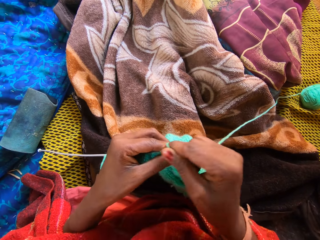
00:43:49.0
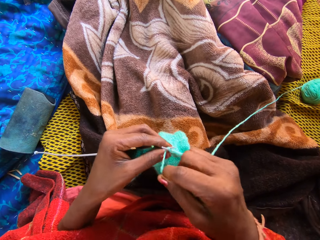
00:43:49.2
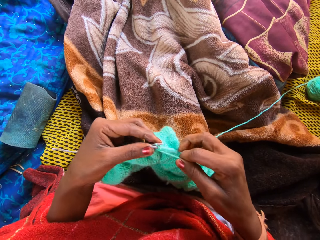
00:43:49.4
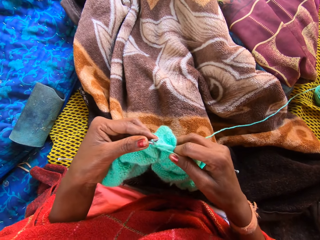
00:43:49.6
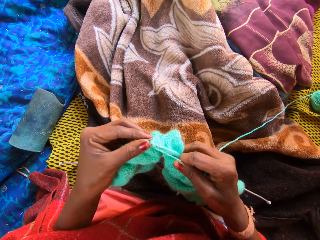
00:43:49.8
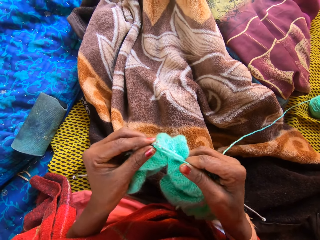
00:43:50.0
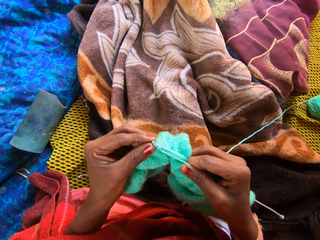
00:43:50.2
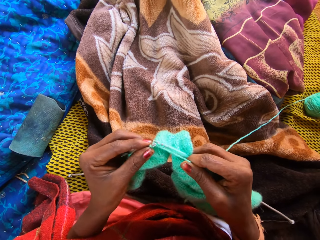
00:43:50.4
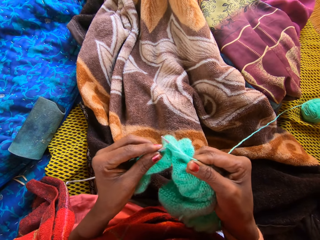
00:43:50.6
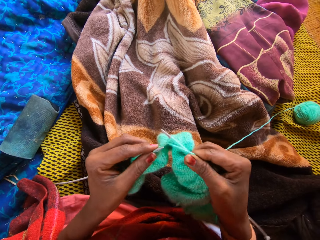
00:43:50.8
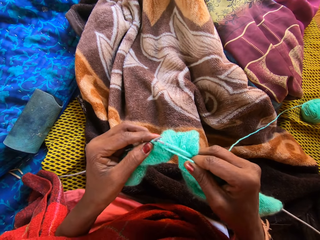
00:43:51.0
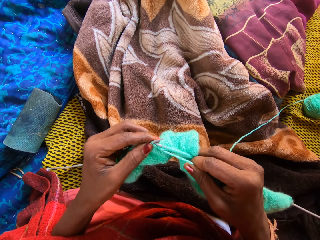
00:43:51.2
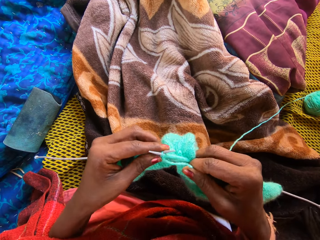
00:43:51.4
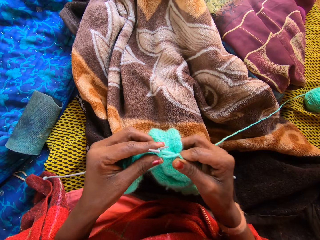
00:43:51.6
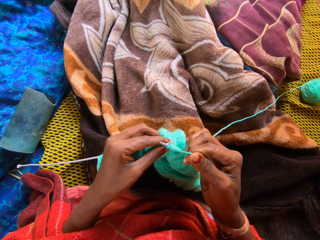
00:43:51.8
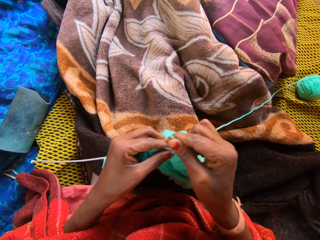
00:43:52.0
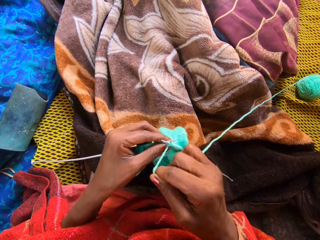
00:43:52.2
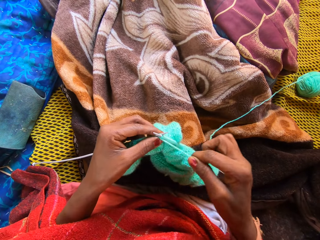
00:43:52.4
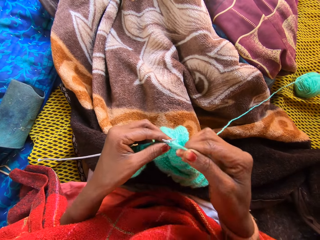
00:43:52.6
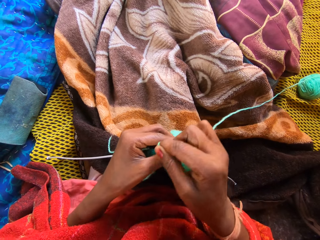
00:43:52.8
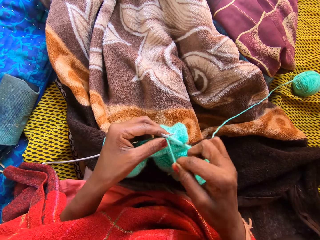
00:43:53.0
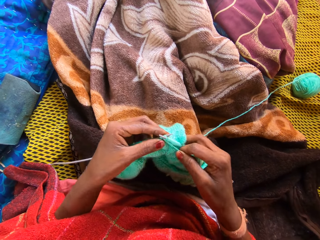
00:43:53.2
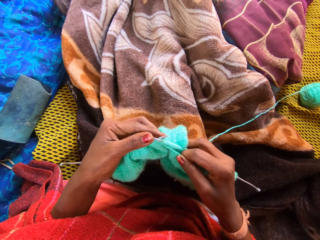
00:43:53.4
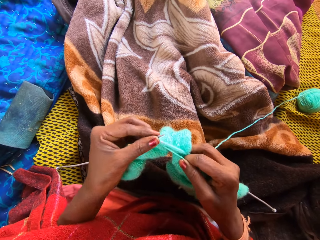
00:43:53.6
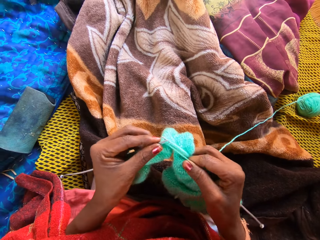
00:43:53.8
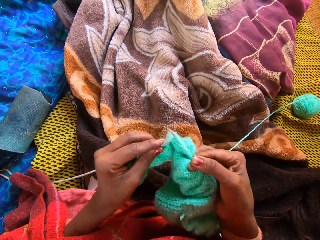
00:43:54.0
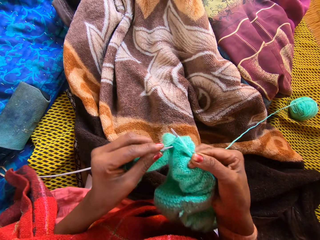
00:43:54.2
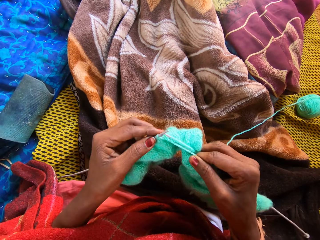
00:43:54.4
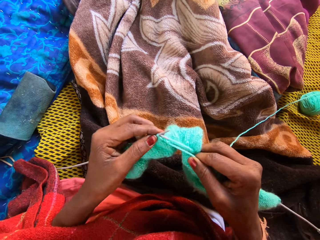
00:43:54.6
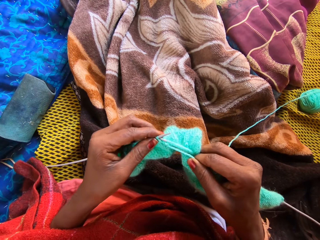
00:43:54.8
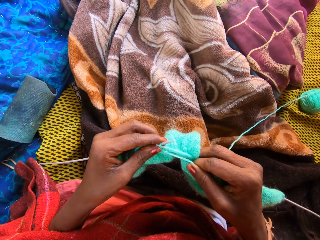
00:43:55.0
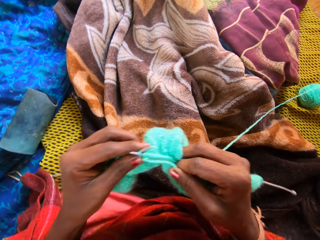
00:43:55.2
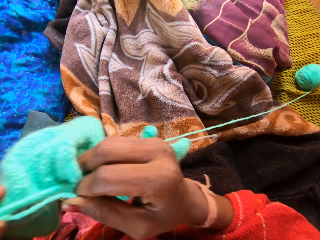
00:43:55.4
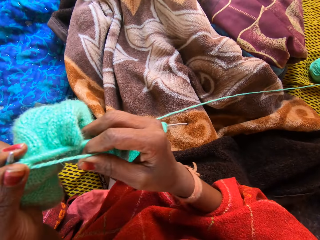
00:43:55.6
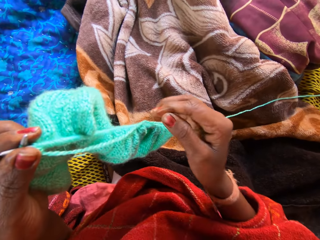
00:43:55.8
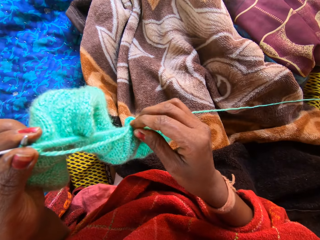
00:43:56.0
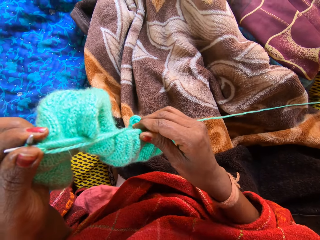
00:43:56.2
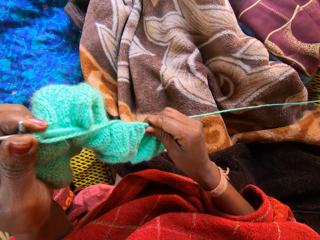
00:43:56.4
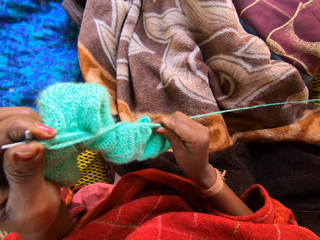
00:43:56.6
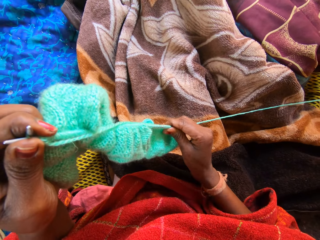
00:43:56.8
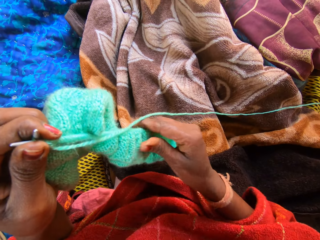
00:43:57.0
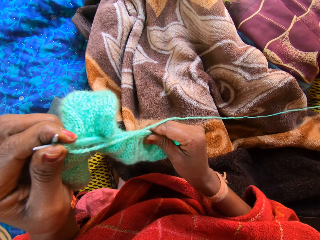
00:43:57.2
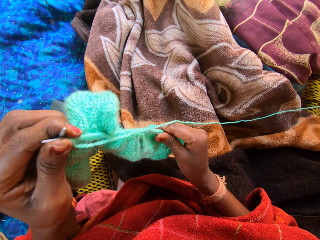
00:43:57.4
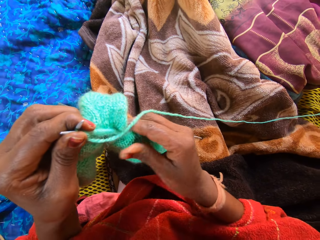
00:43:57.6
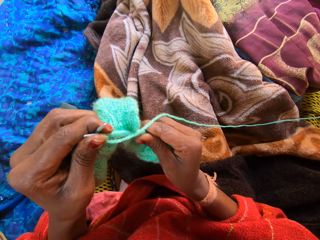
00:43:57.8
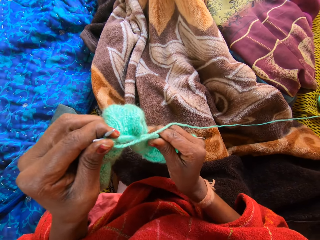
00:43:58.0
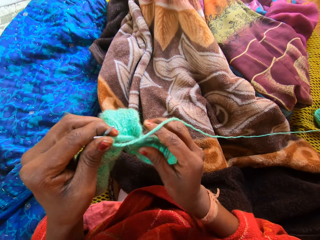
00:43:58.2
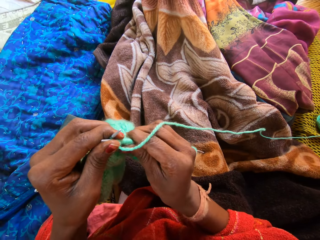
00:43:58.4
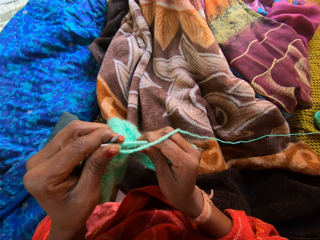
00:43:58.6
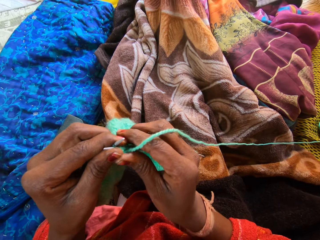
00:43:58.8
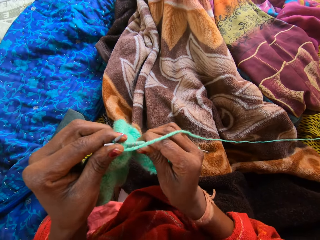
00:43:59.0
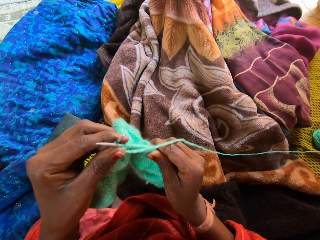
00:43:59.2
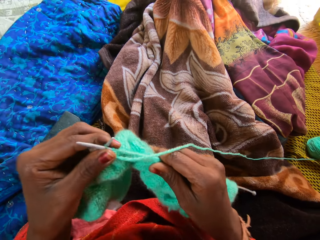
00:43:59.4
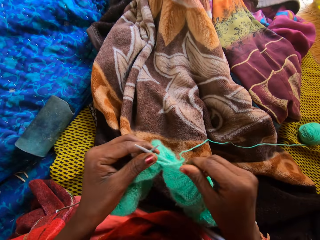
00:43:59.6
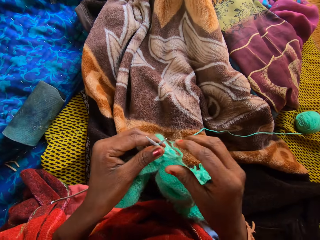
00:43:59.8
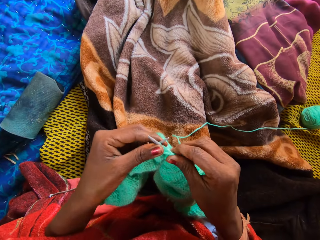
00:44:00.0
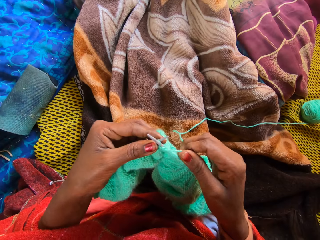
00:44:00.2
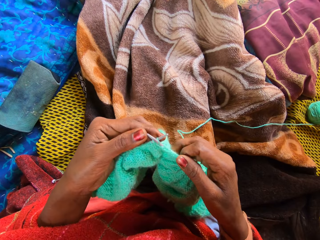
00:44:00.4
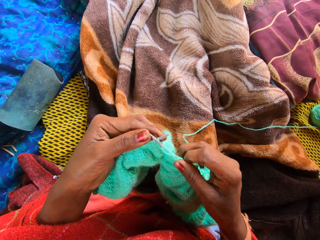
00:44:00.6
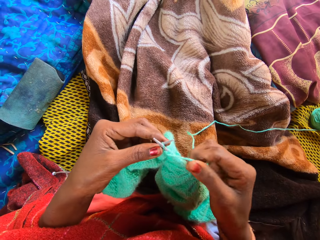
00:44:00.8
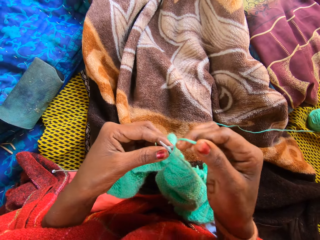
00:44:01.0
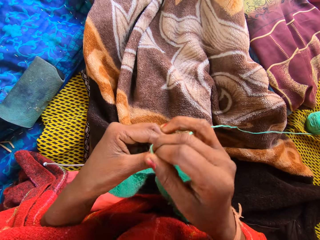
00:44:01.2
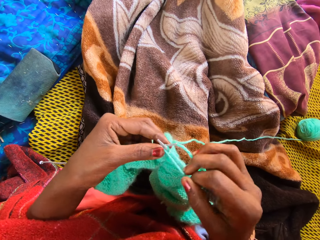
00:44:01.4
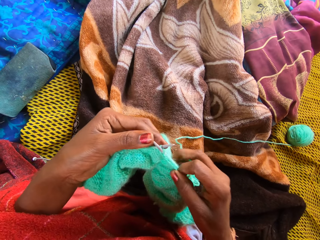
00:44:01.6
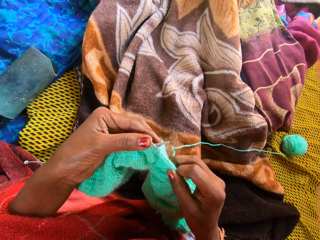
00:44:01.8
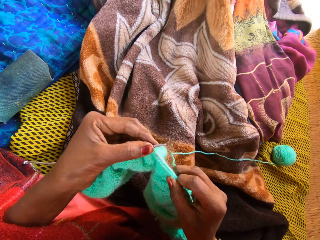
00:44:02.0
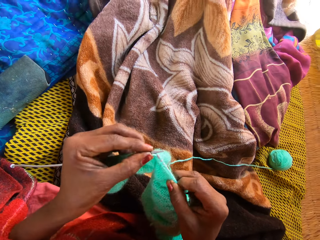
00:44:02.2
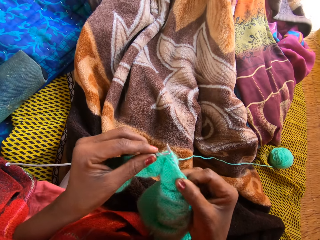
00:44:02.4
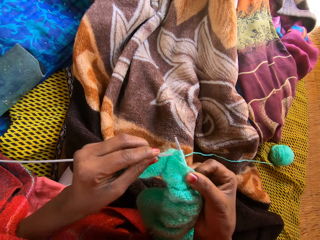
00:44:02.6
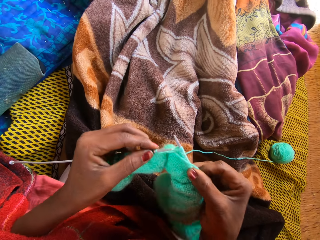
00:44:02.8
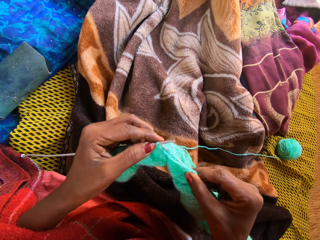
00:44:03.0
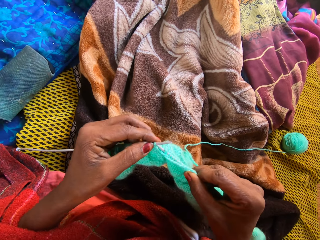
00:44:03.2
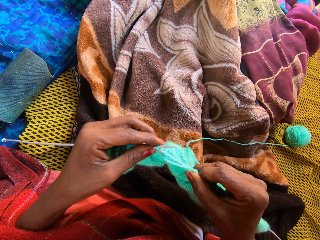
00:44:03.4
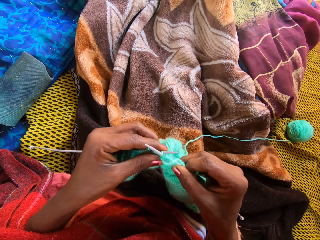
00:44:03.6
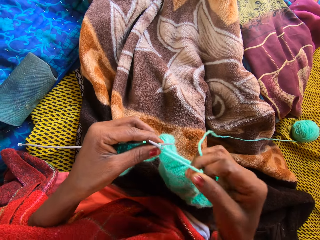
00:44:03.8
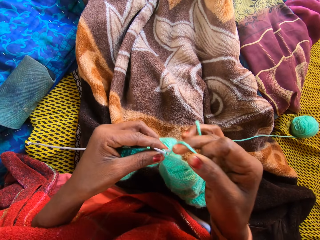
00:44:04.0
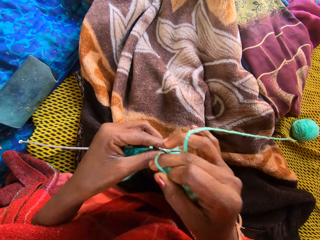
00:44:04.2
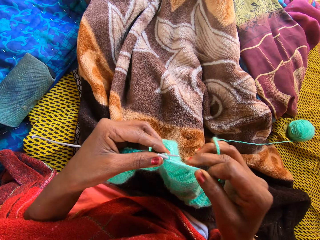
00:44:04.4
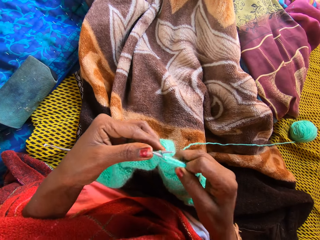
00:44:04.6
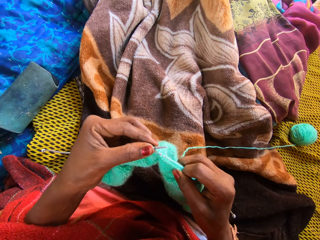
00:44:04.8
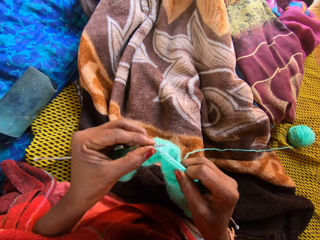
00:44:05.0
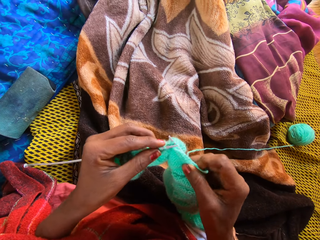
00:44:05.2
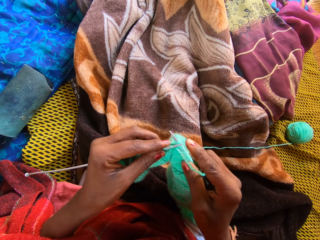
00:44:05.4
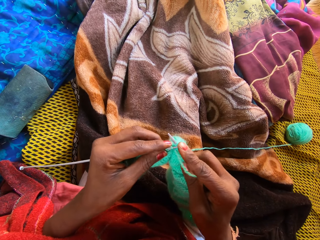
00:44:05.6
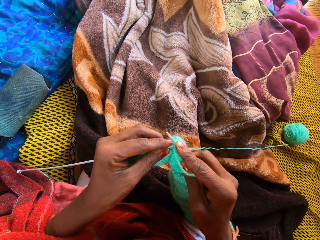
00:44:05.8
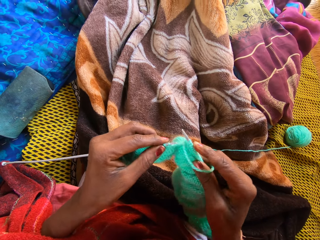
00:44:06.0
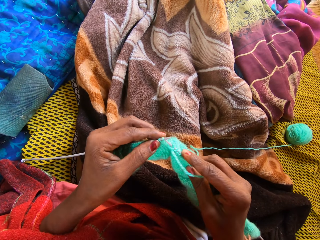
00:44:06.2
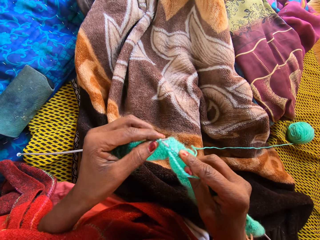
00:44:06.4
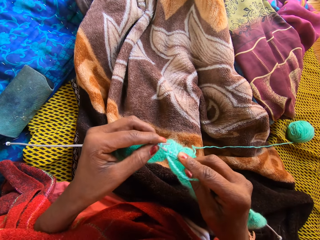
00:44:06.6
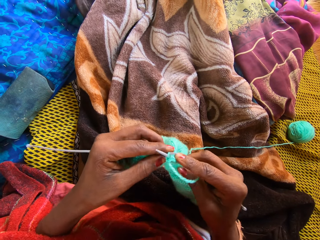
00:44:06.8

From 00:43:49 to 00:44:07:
The camera wearer stands the yarn on the duvet with her left hand. She moves the fabric. She adjusts the yarn with her right hand. She stretches the fabric. She touches the thread. She knits the yarn with knitting pins in her hands.

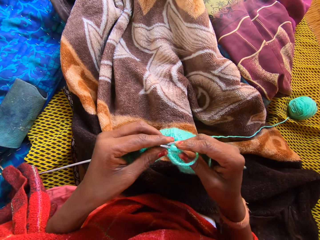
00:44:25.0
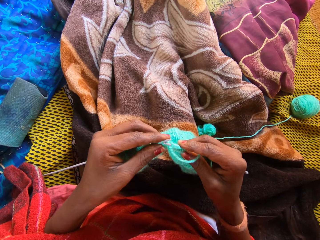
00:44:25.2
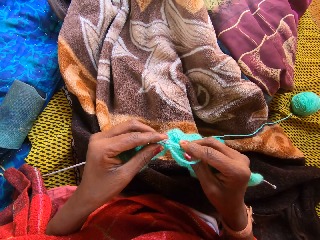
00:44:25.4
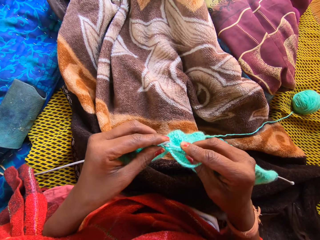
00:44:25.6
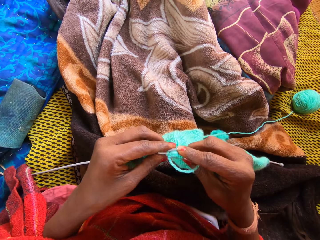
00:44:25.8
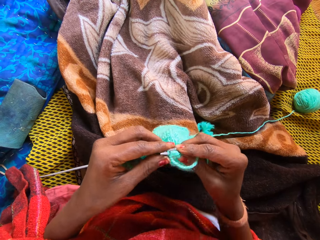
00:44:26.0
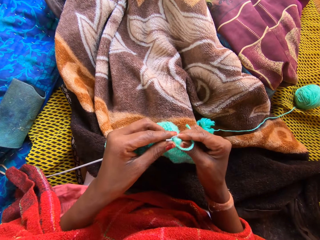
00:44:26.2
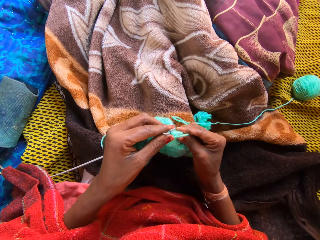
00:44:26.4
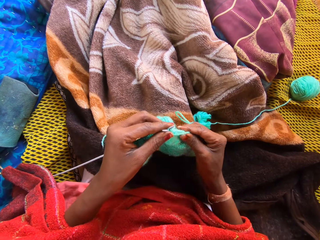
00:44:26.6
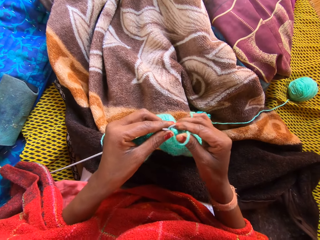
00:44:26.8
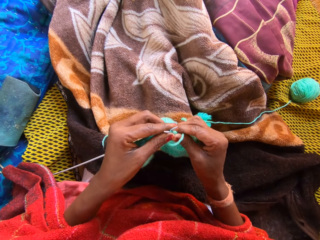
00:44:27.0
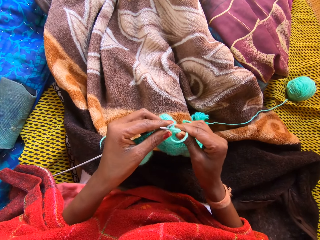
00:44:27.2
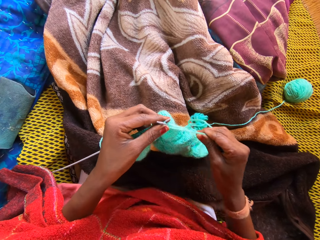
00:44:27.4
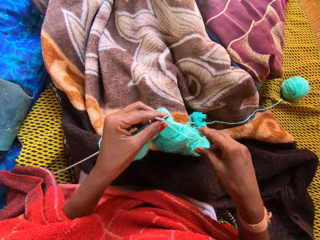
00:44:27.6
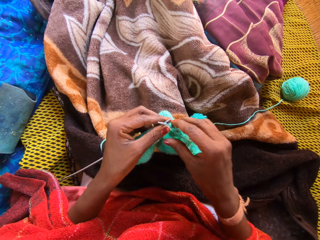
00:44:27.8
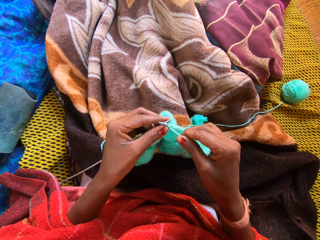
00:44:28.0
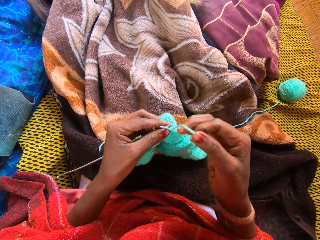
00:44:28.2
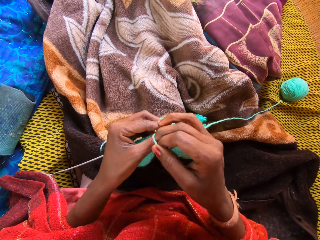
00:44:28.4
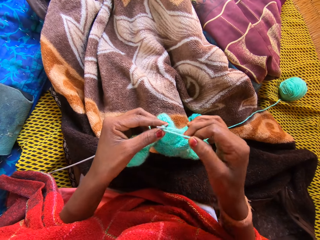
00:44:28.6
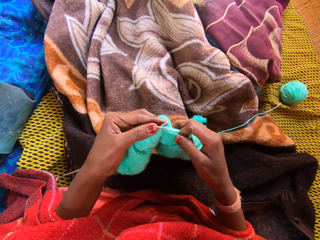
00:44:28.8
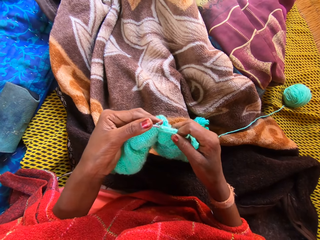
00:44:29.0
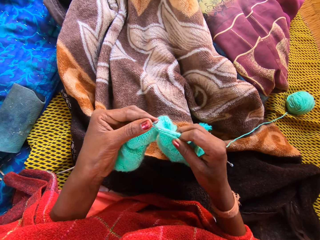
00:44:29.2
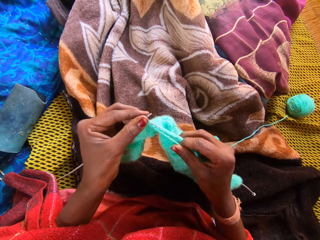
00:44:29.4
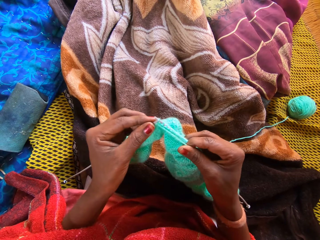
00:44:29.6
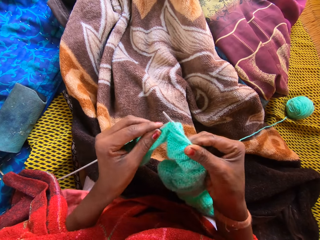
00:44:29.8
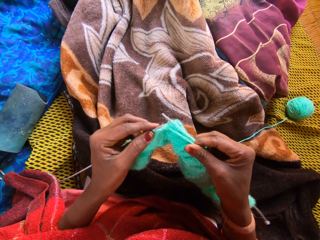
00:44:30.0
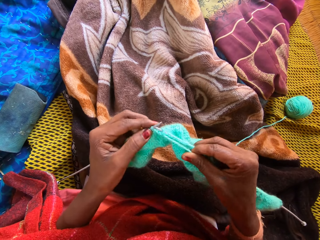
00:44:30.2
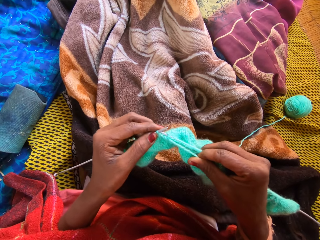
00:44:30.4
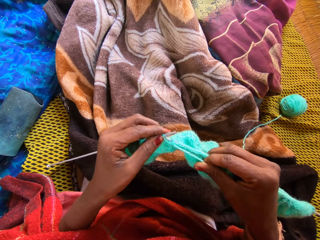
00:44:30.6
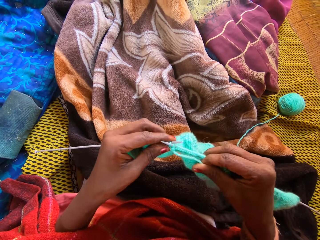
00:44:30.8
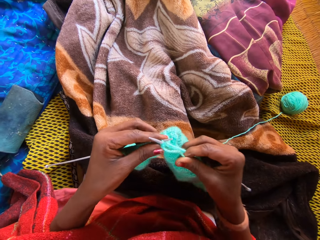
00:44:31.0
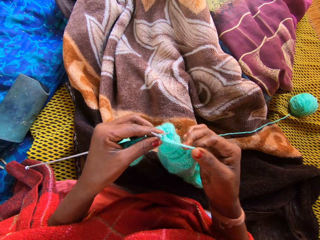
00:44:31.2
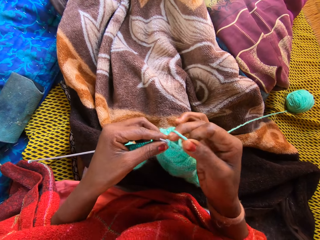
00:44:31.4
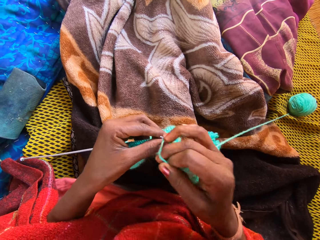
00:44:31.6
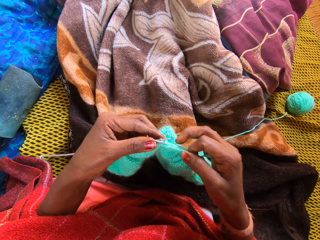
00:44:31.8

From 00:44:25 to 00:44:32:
The camera wearer adjusts the yarn with her right hand. She holds a part of the yarn with her left hand. She stretches the fabric. She knits the yarn with knitting pins in her hands. She rolls the thread to the finger.
